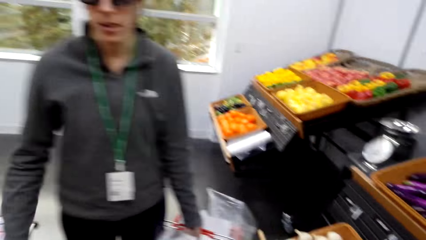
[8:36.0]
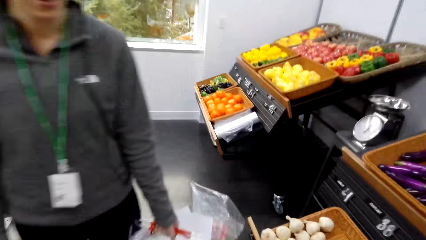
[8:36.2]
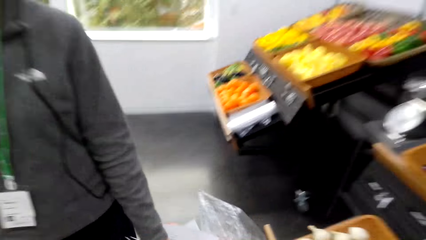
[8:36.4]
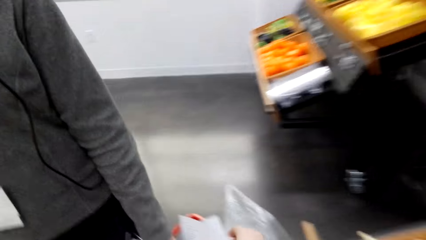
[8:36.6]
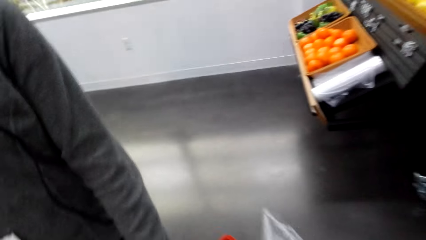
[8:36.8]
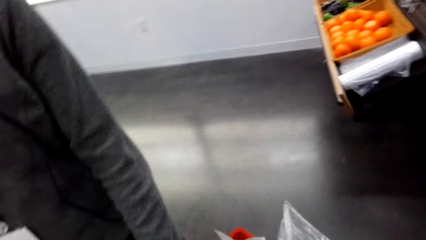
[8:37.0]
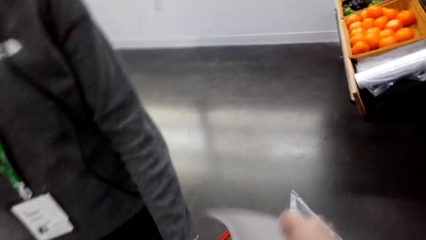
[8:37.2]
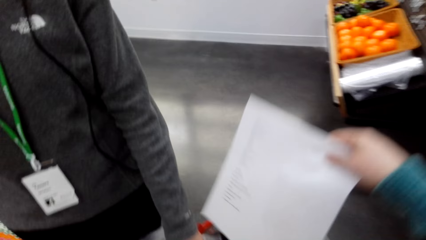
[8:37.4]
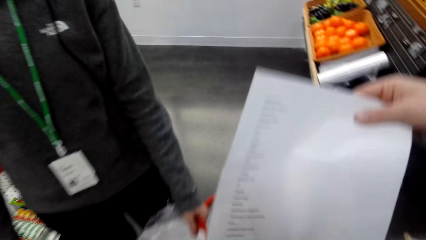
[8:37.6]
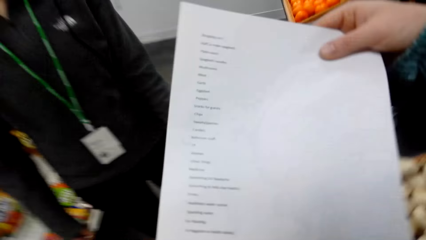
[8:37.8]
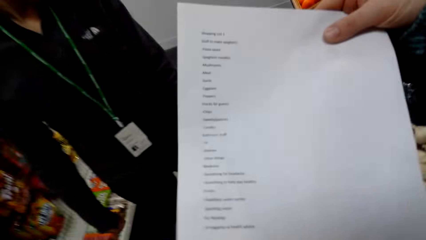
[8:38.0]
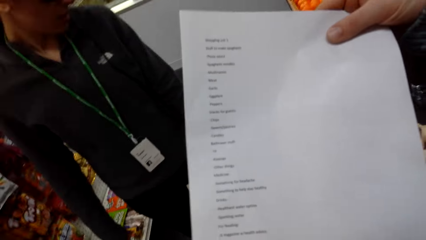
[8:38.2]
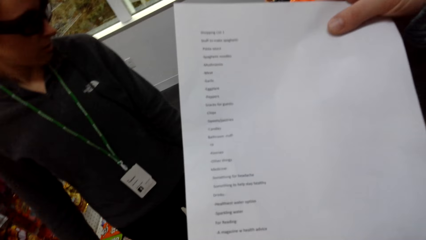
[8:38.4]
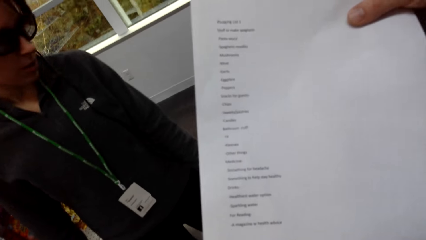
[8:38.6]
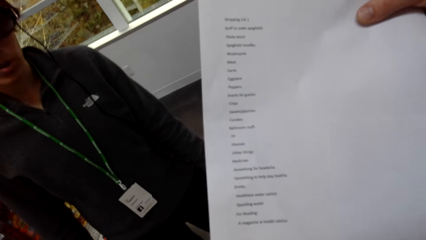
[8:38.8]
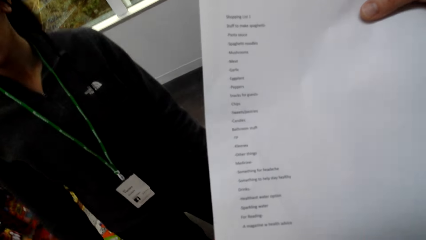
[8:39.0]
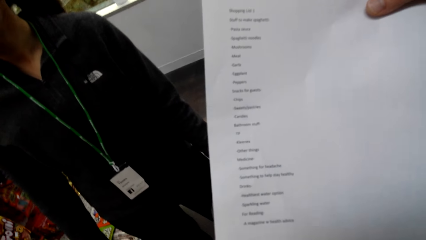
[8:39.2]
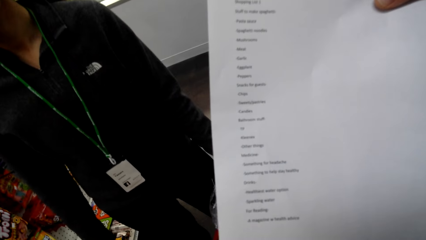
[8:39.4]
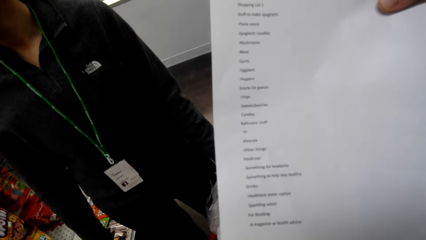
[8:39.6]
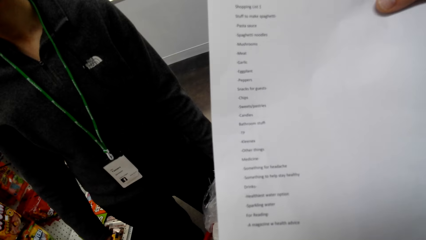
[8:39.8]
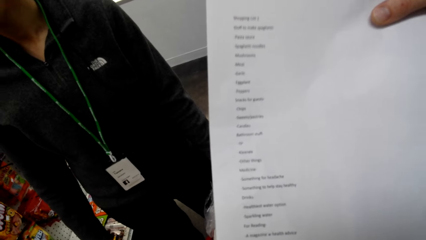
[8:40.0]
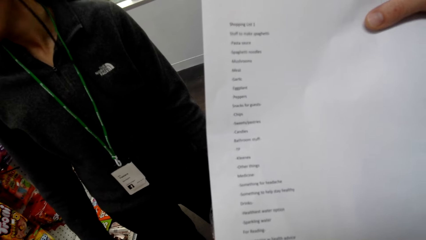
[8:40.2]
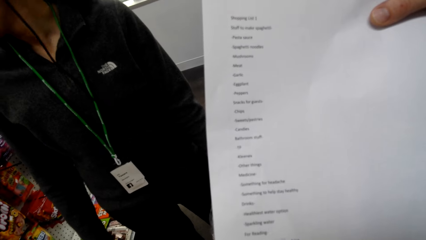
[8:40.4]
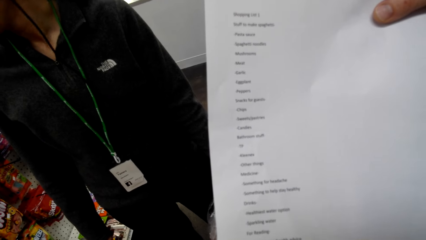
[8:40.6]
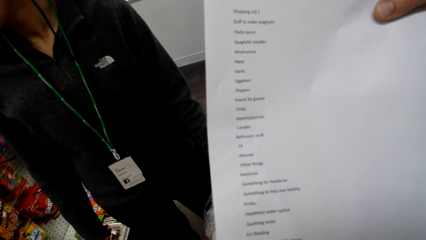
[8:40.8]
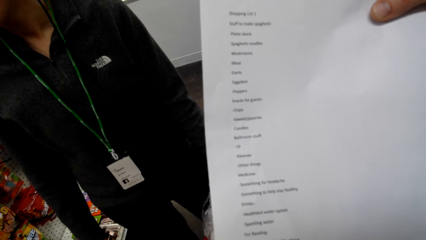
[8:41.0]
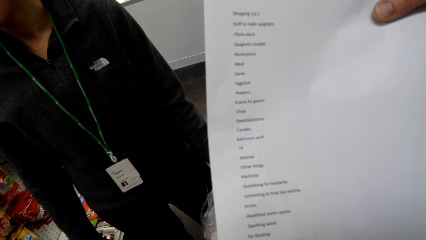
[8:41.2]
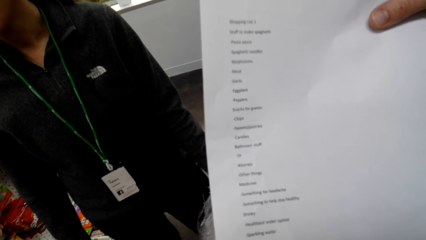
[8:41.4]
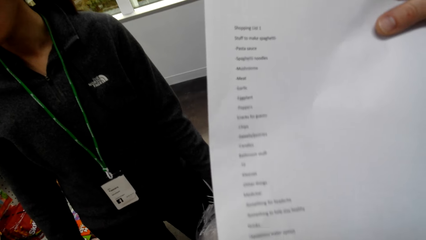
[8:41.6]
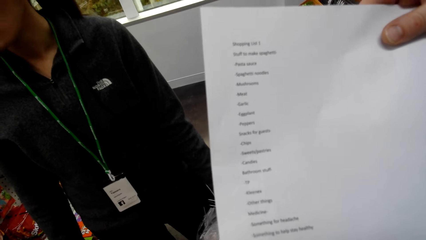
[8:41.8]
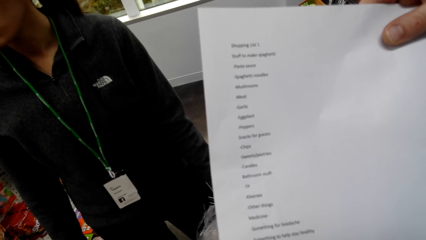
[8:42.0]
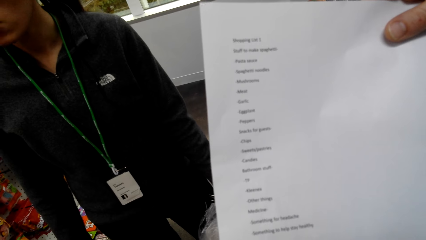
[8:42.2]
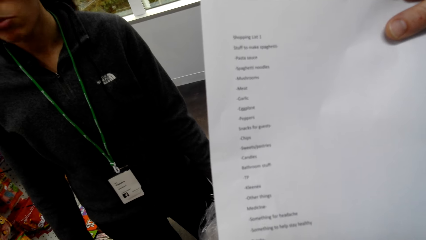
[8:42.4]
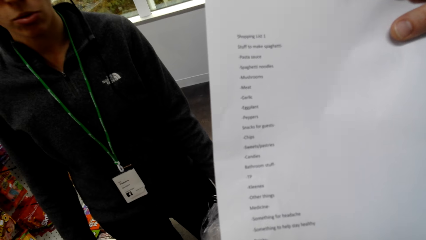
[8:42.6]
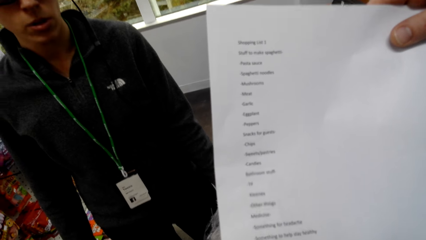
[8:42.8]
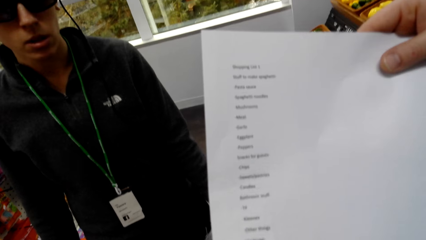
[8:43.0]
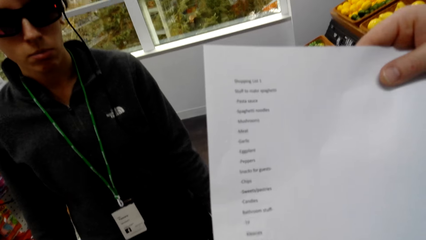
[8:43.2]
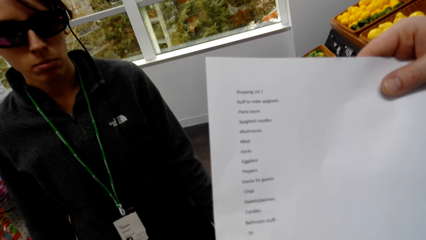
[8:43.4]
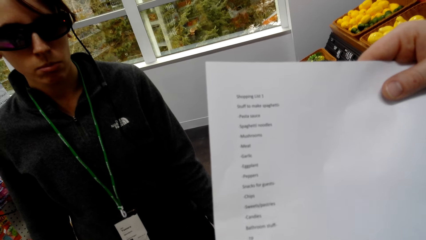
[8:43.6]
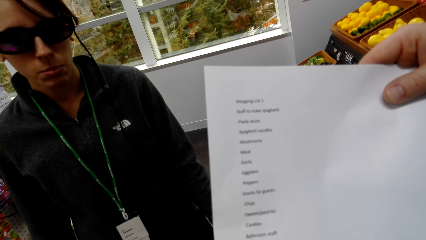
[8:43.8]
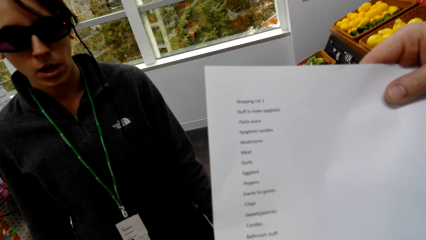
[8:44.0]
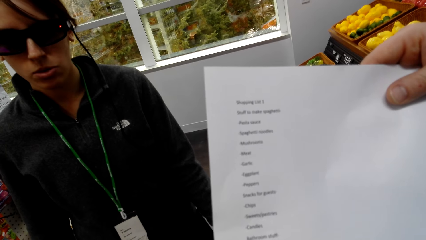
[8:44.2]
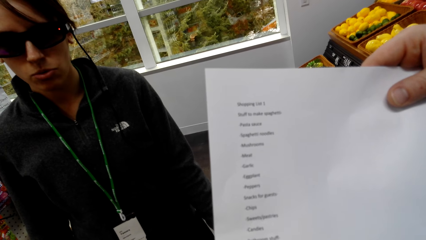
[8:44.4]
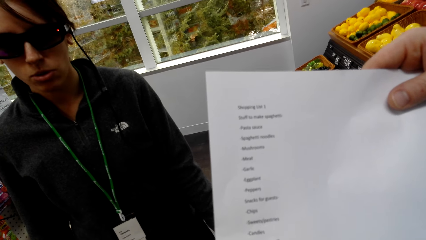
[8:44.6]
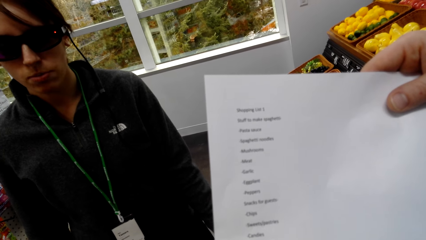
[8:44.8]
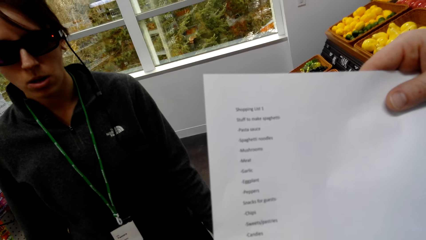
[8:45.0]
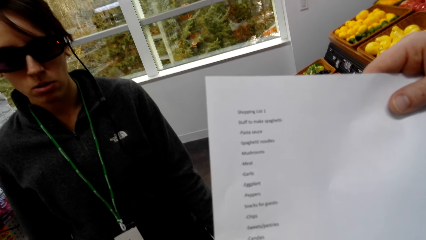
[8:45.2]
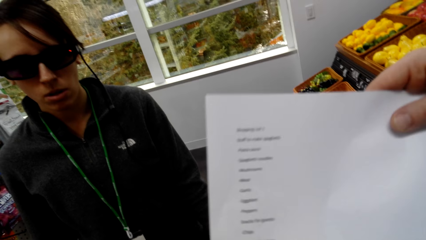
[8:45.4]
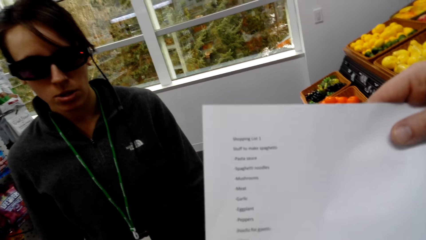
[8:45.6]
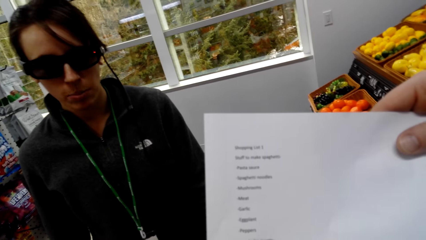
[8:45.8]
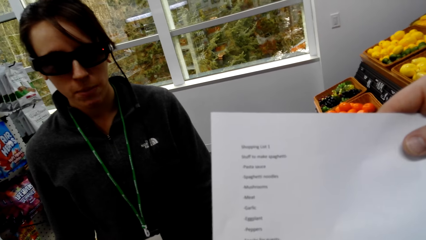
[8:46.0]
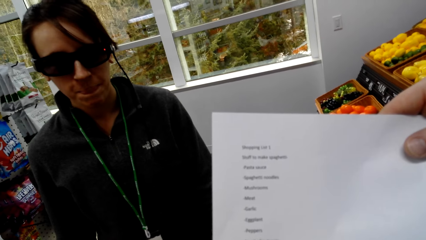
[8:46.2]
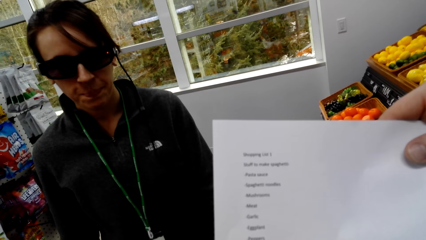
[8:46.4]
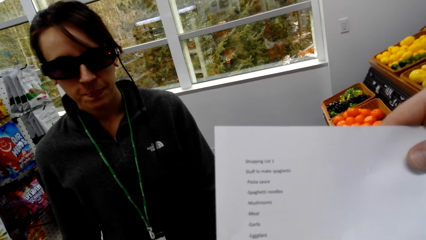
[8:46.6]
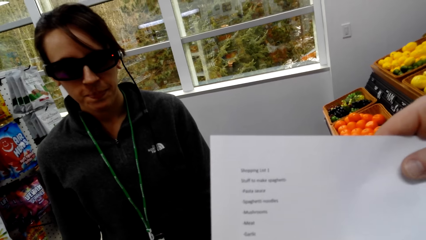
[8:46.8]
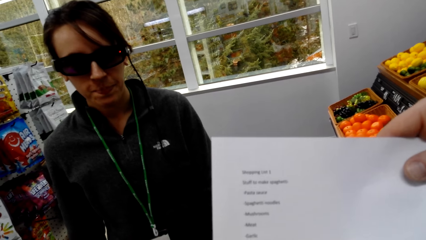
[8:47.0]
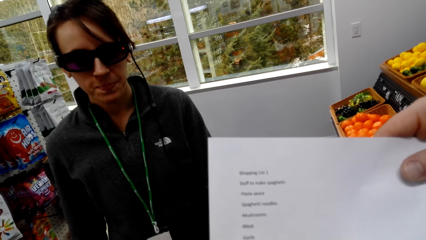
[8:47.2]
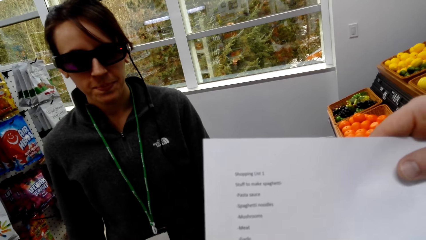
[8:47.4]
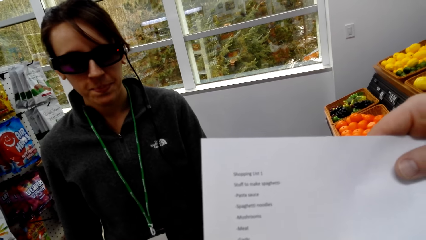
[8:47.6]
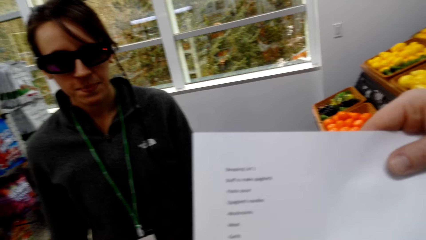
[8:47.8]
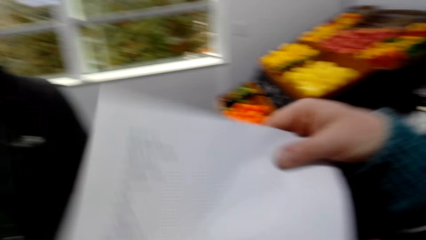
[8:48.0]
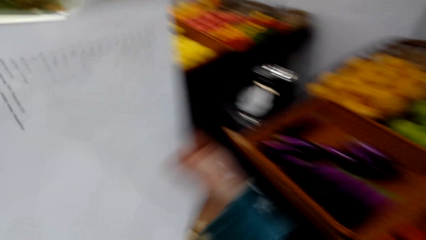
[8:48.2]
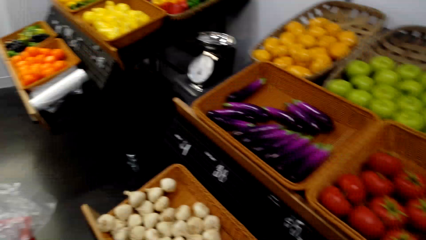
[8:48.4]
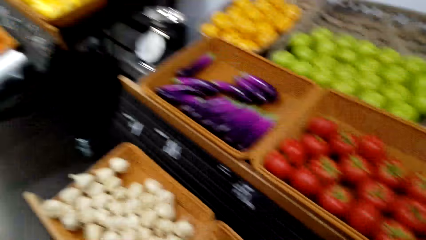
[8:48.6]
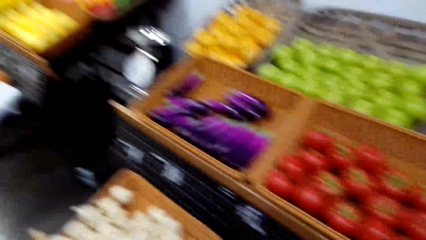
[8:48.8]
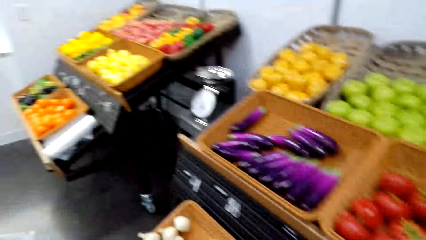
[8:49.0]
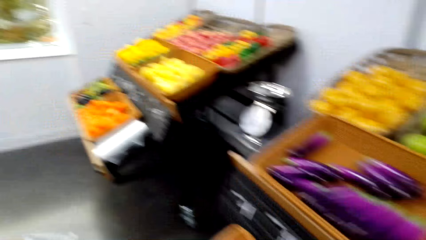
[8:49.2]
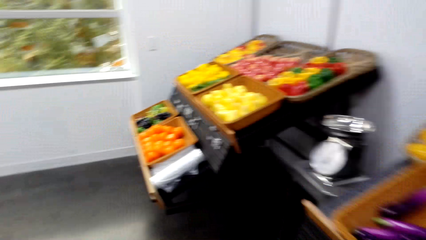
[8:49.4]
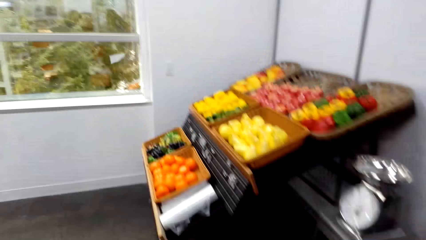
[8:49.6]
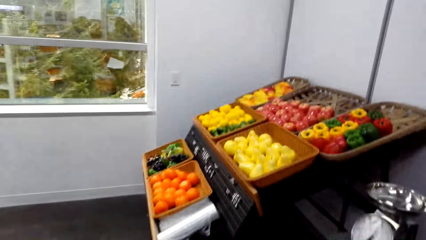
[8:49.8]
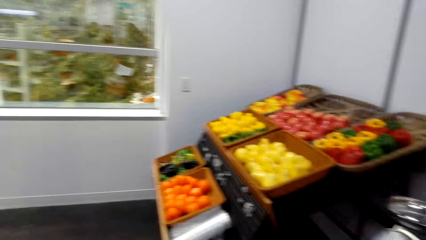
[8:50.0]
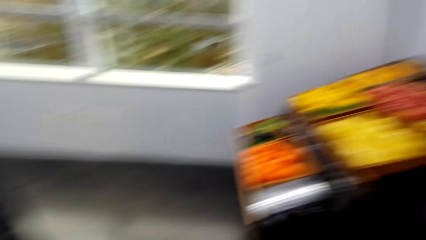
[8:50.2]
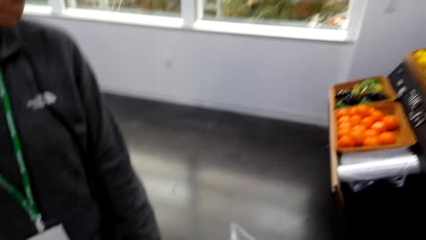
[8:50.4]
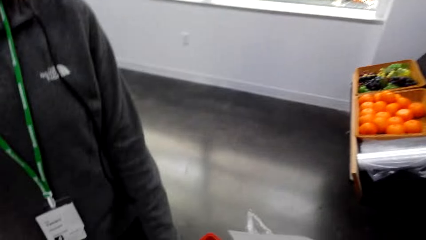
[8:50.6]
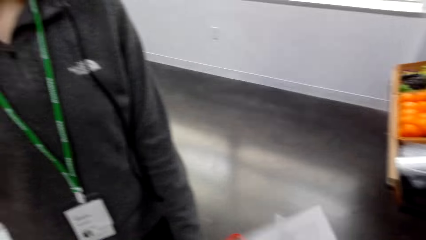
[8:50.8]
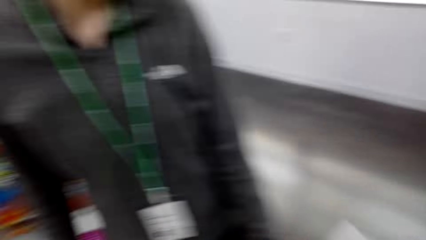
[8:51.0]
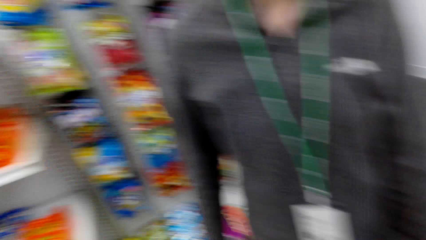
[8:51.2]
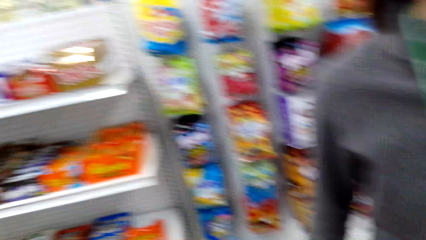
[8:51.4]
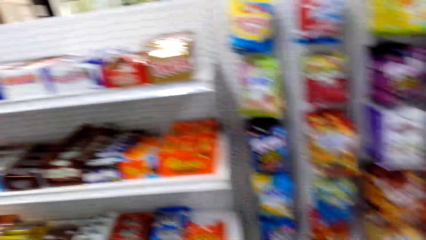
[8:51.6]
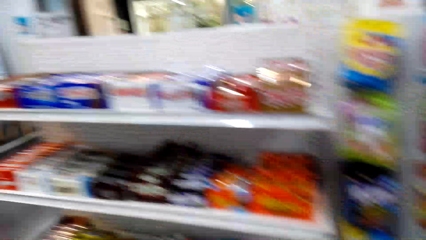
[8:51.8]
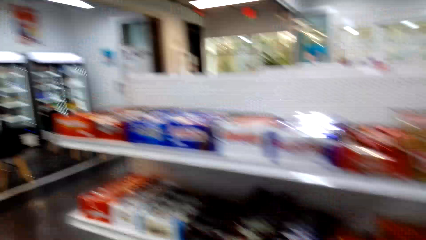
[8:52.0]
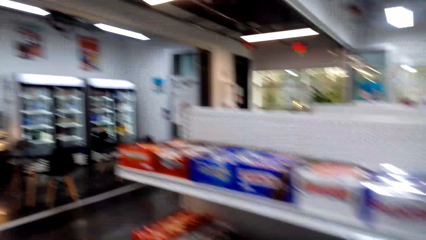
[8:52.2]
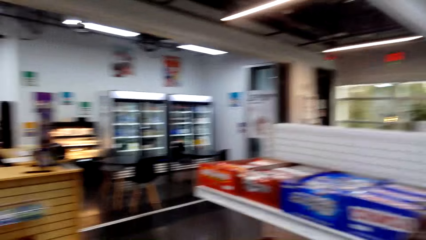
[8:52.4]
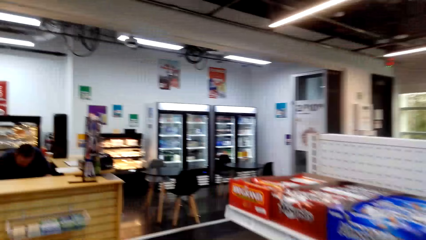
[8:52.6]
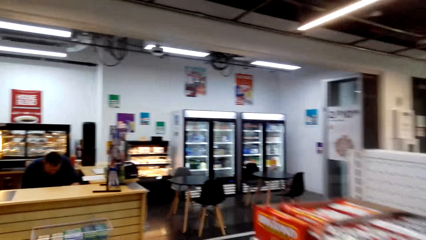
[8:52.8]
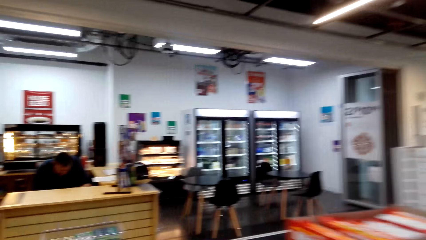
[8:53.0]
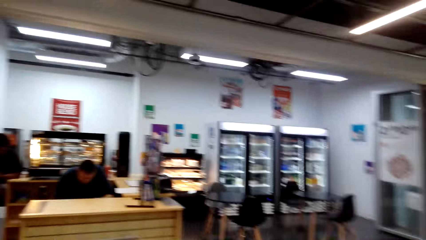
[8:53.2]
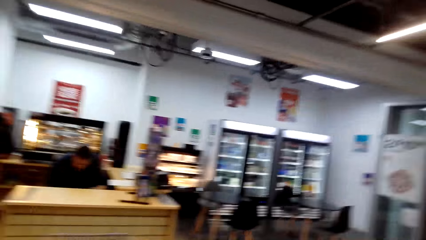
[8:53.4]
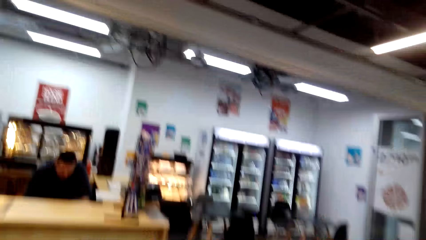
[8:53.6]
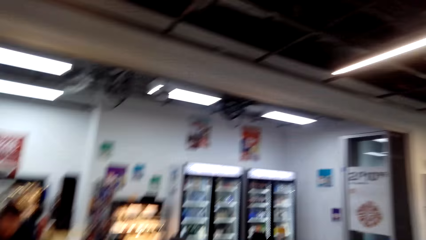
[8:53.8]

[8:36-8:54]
The camera wearer checks a shopping list. They pick the shopping list. They check the list. They look around. They walk around.
